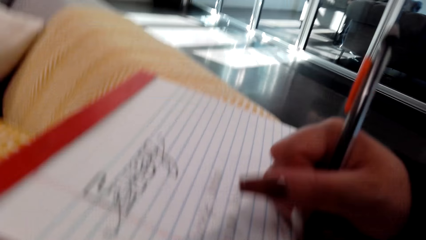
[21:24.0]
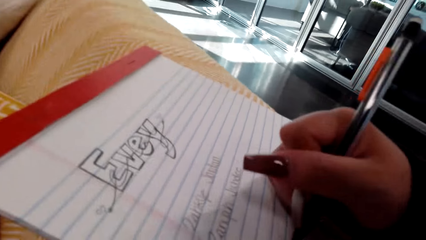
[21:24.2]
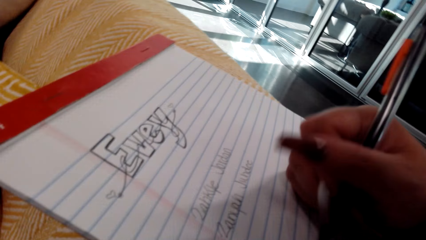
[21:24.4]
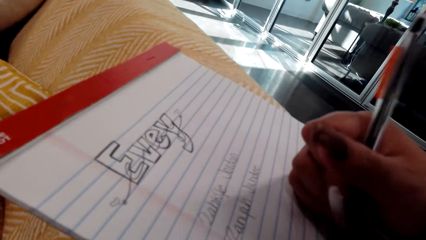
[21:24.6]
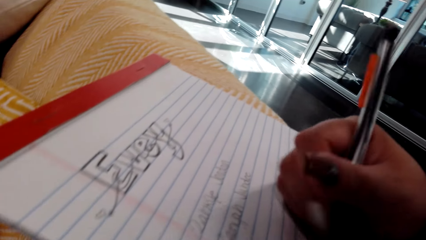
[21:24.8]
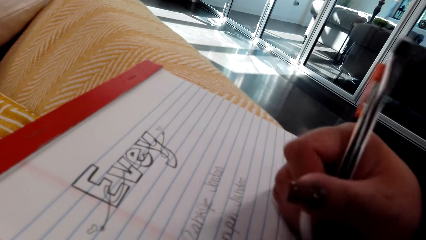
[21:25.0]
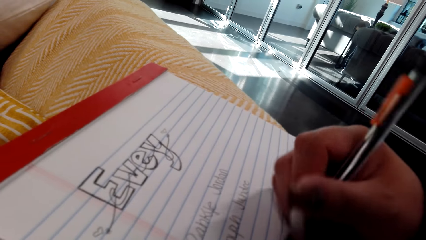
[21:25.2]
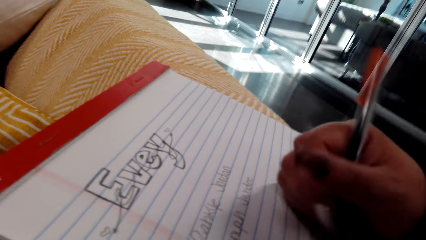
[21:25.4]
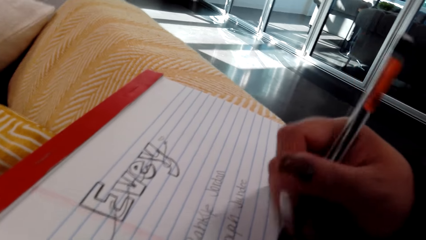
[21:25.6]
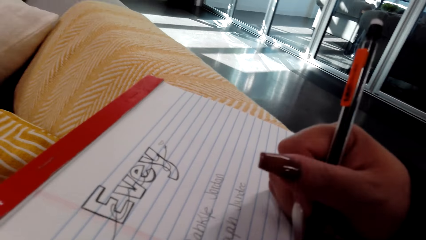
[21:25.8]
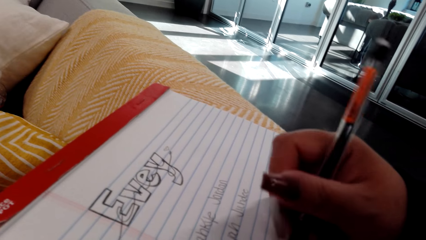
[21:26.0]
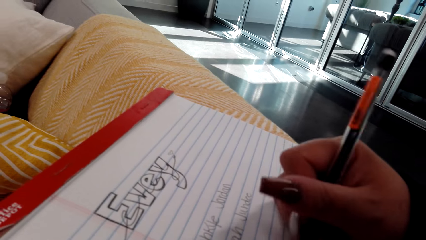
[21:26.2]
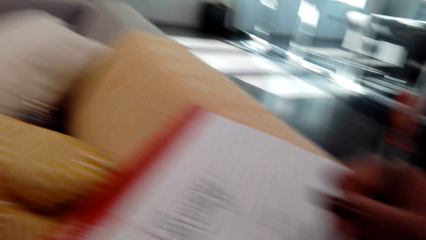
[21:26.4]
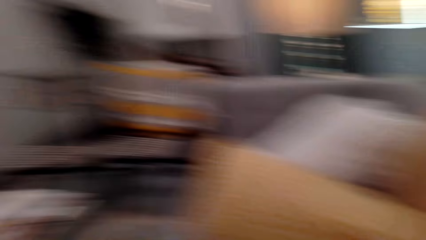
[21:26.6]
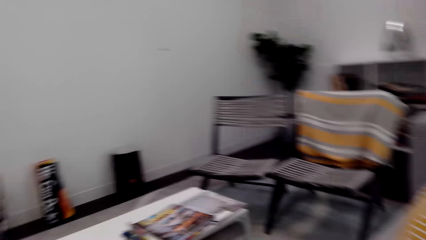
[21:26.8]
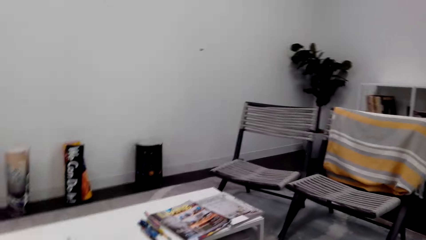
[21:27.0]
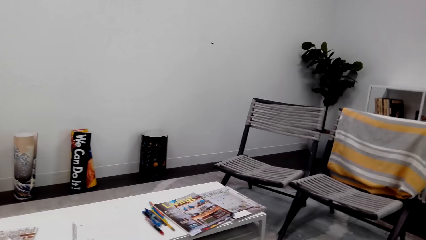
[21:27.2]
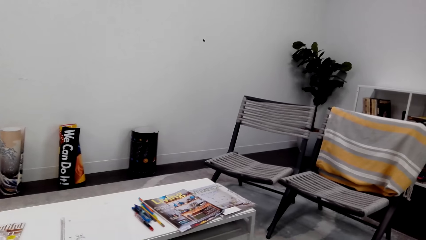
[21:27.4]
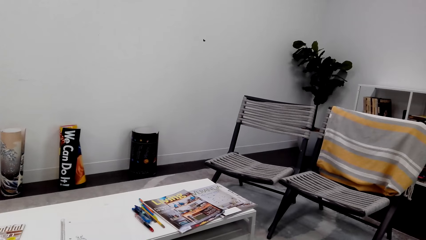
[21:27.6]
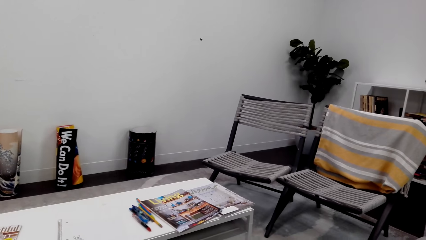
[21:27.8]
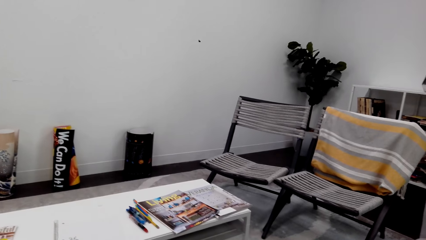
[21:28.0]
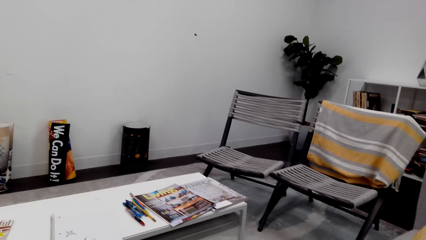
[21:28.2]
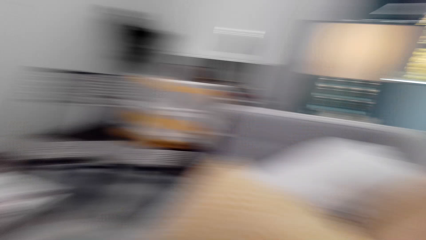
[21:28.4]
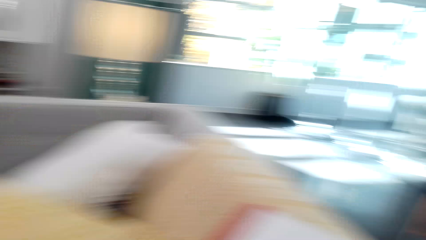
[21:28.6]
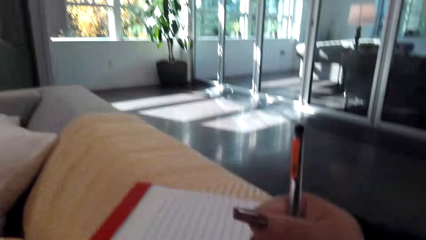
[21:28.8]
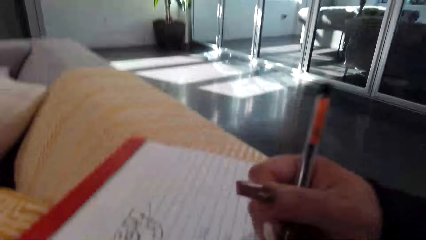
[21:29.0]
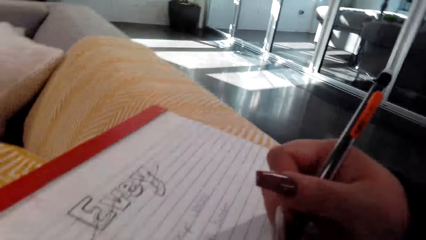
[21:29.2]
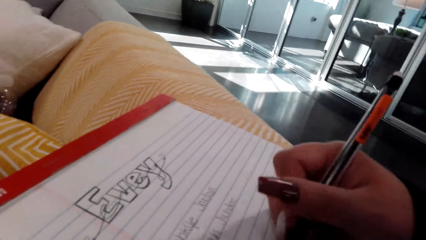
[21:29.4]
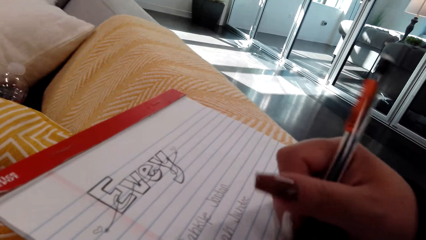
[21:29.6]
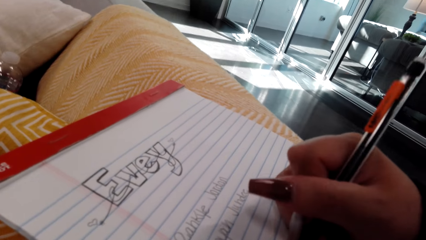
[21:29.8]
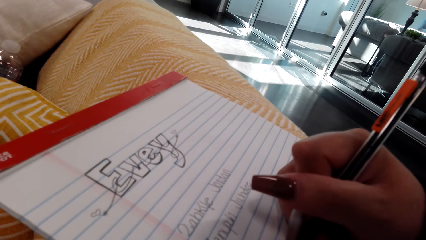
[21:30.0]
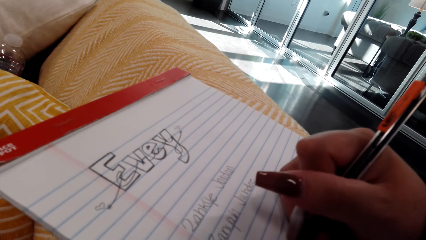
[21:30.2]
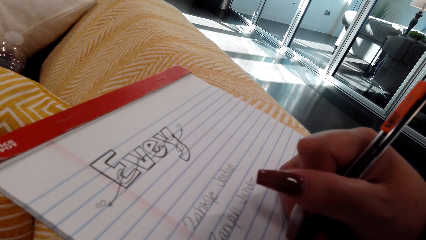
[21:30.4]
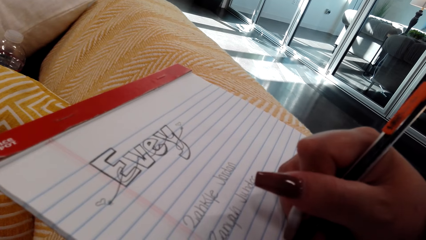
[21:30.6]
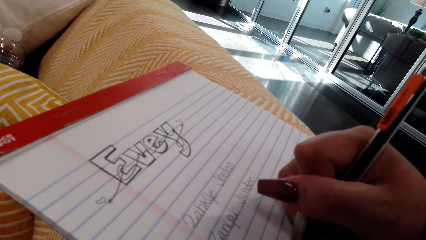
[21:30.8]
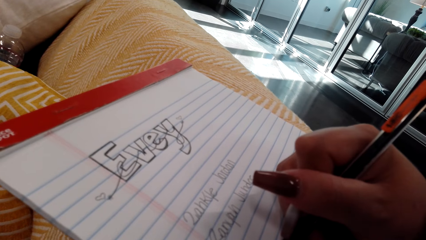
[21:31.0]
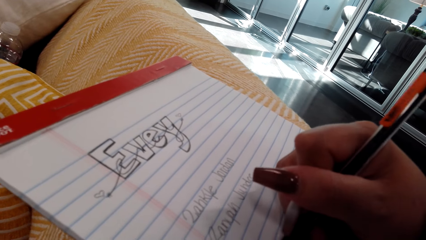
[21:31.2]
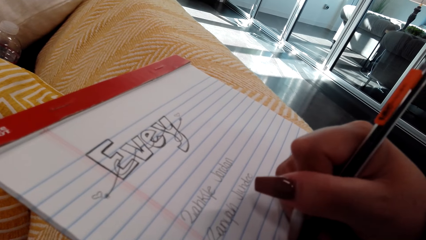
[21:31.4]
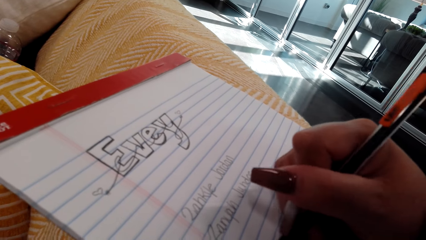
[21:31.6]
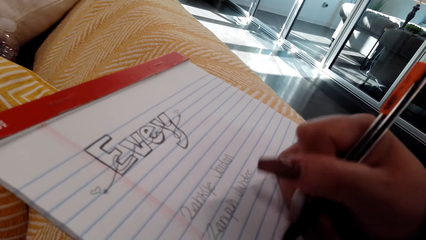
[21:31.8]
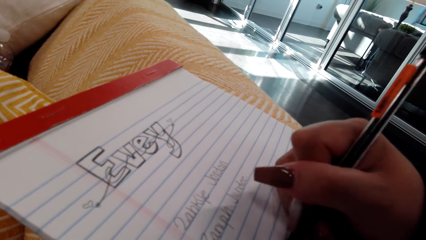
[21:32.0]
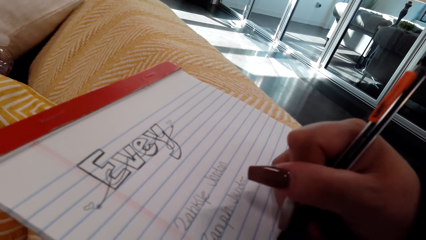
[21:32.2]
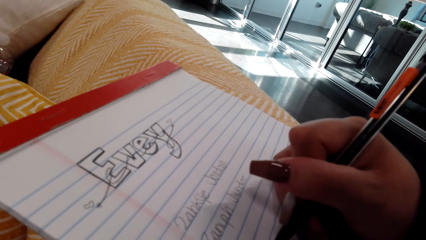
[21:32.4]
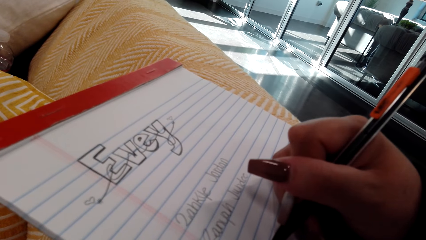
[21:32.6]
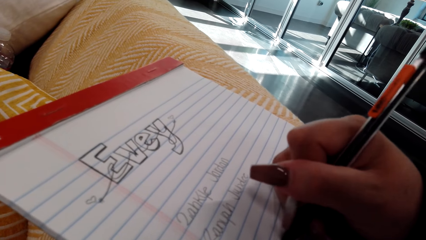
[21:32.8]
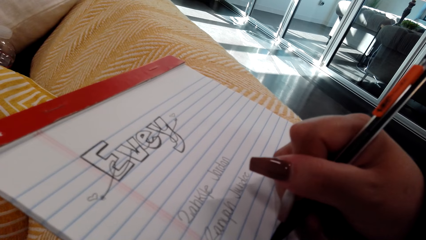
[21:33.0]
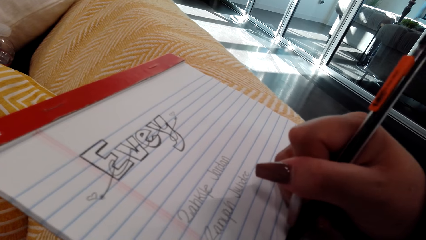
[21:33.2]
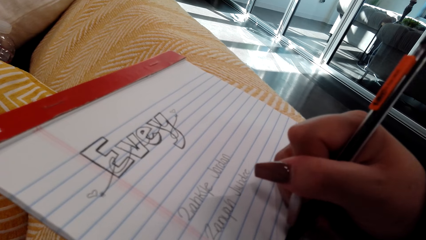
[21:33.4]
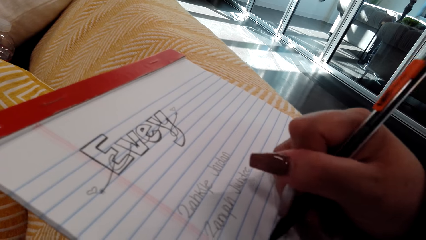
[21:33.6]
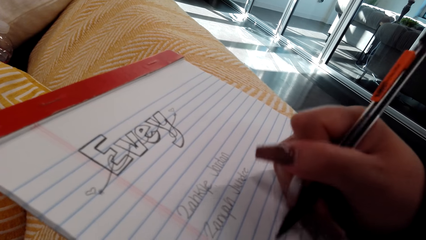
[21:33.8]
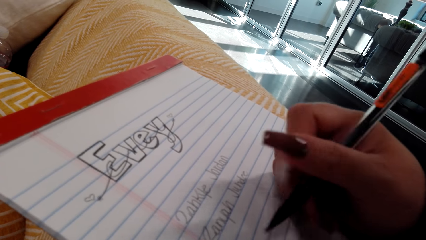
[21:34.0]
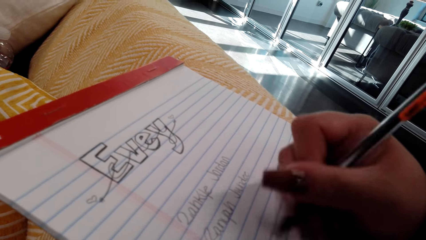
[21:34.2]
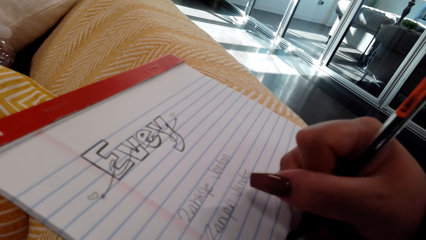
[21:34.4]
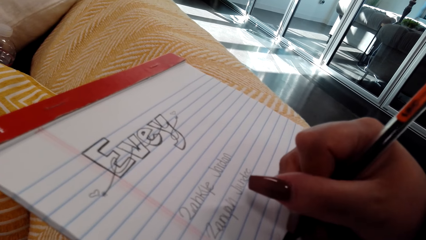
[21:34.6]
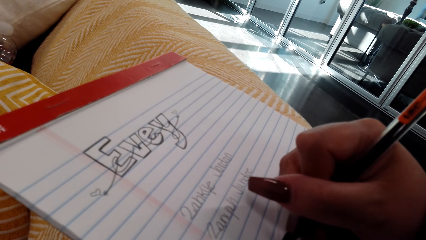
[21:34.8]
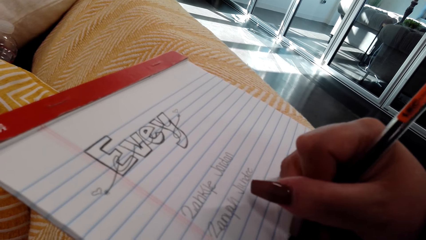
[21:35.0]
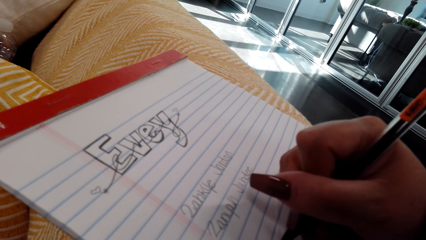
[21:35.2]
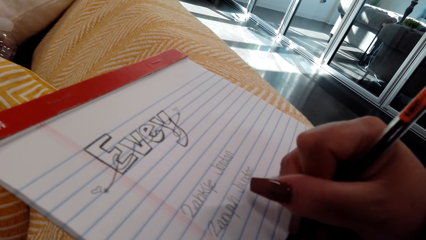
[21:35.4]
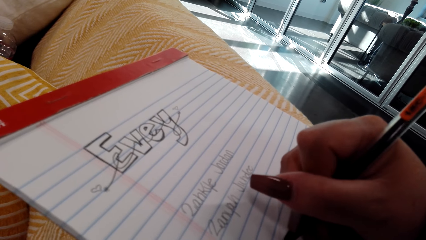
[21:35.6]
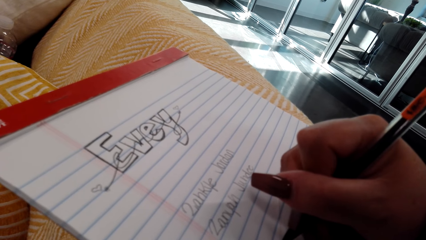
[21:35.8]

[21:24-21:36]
The camera wearer looks at the room. They draw on the book and write on the book.

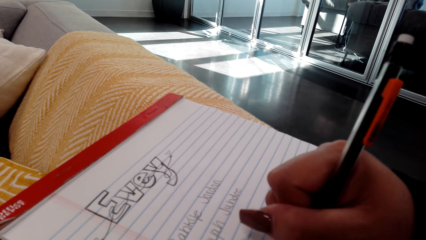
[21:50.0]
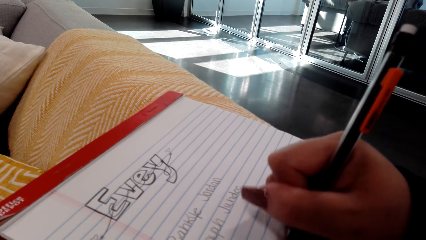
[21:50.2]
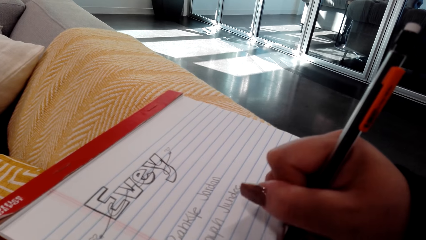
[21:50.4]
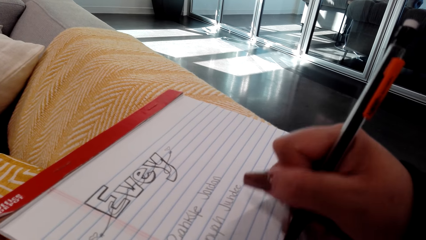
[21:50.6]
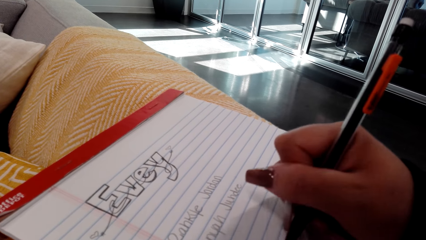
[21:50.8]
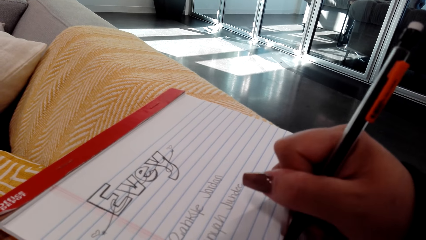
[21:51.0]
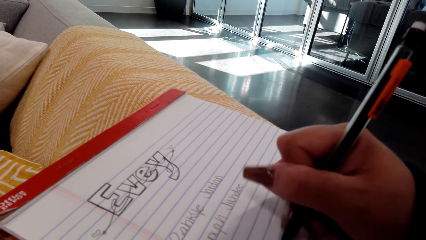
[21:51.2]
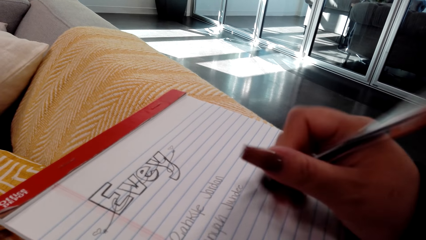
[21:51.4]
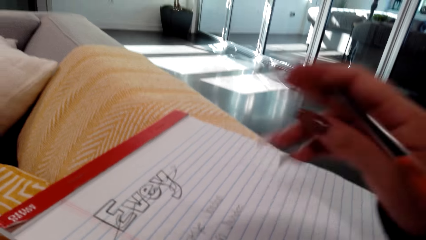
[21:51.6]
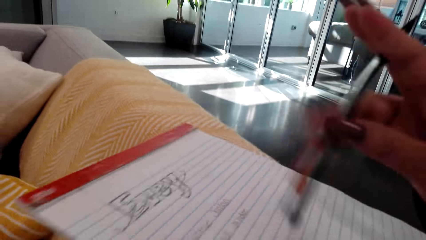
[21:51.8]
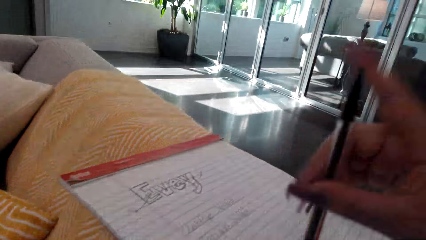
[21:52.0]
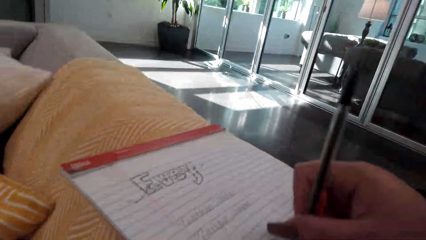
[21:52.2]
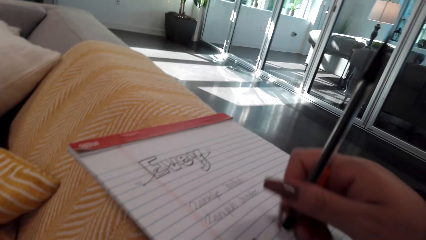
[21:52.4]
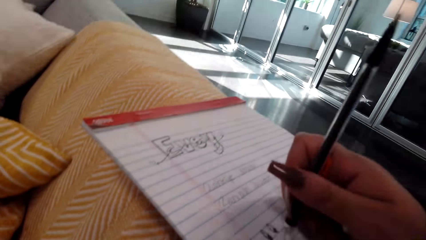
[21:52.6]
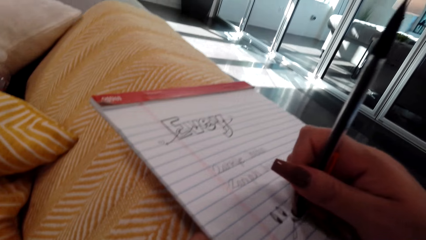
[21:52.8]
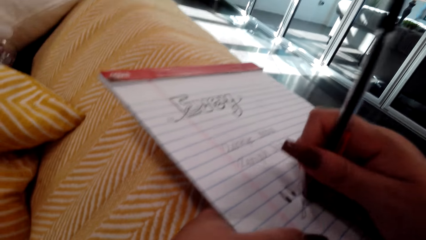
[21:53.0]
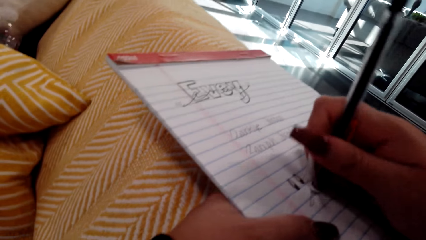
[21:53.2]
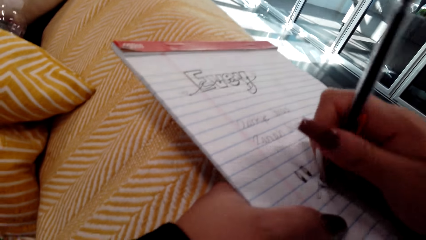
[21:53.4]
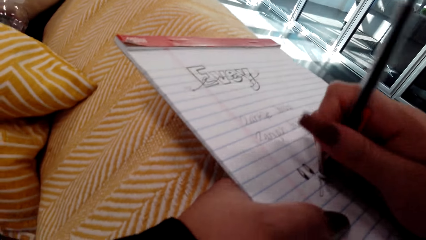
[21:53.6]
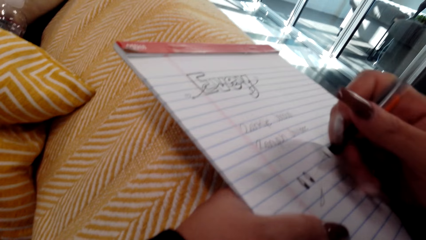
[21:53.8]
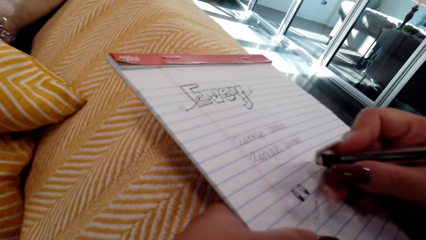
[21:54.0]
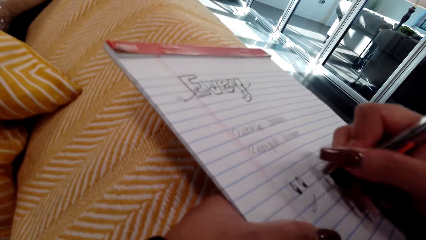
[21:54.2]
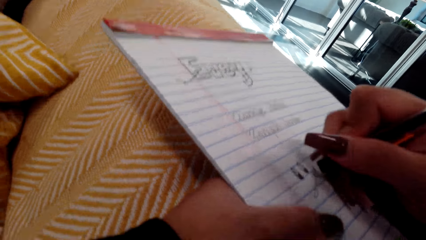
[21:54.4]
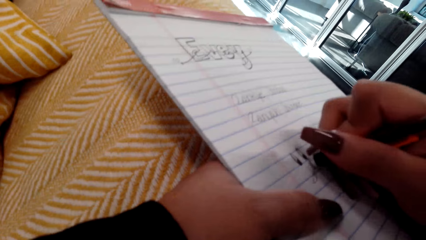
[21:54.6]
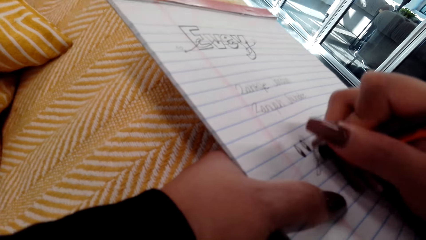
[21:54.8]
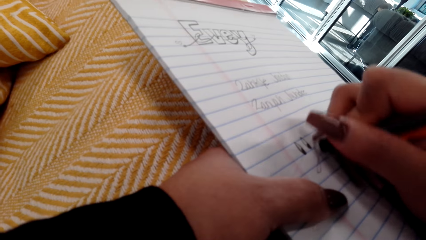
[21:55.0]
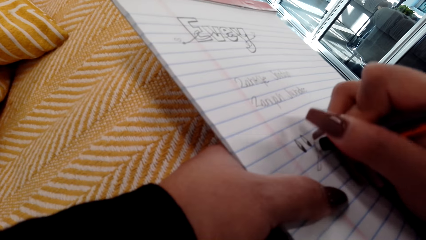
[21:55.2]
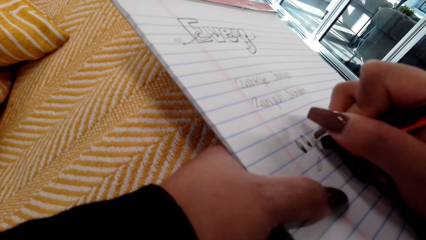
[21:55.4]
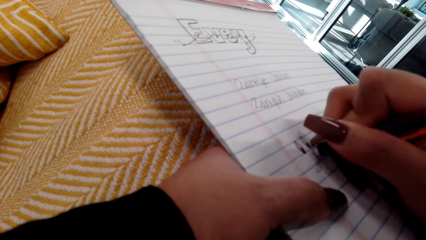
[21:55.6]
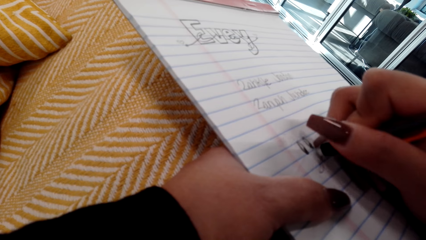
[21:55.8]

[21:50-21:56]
The camera wearer holds the pen. She erases part of her drawing with a rubber.
